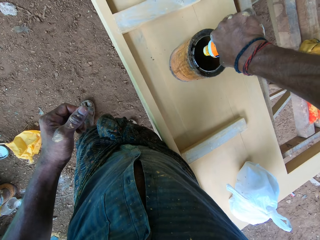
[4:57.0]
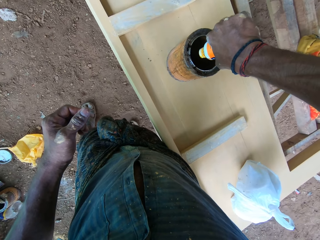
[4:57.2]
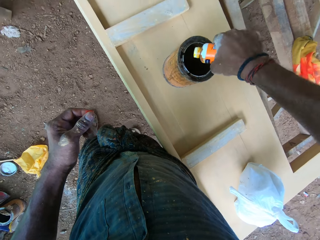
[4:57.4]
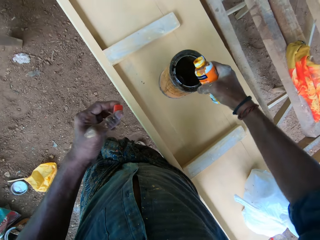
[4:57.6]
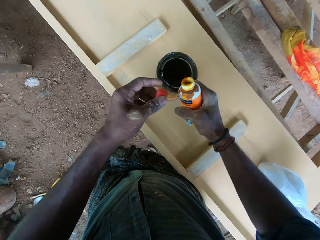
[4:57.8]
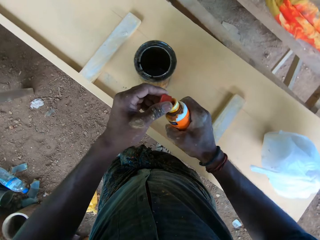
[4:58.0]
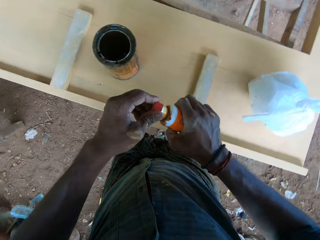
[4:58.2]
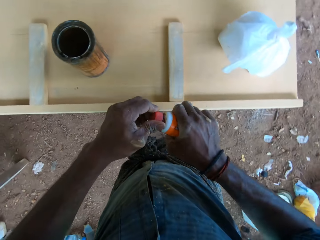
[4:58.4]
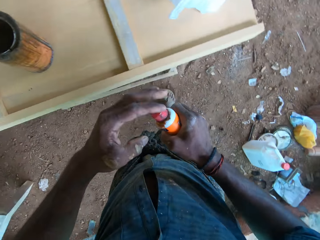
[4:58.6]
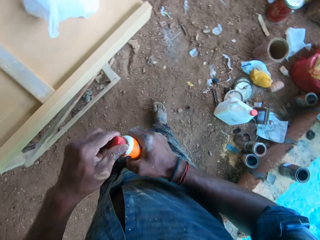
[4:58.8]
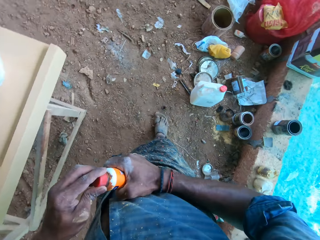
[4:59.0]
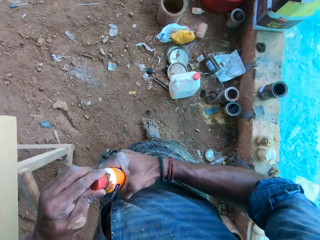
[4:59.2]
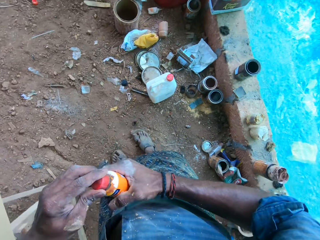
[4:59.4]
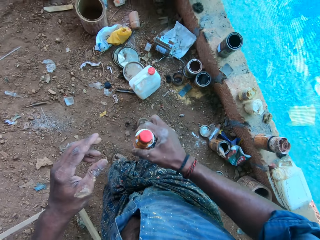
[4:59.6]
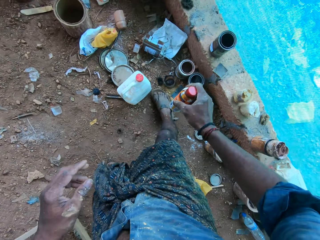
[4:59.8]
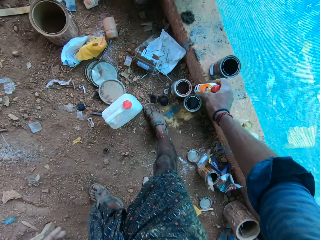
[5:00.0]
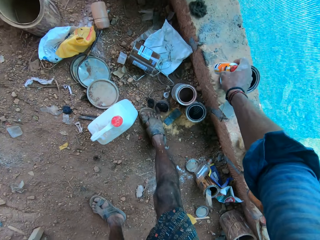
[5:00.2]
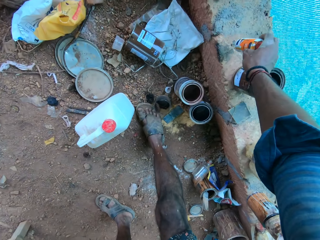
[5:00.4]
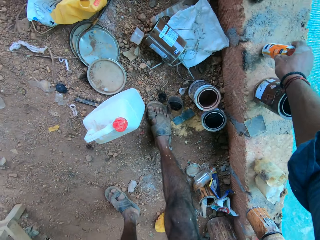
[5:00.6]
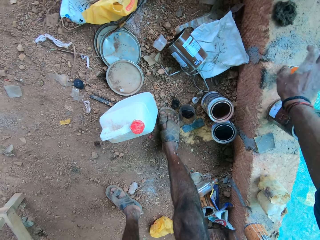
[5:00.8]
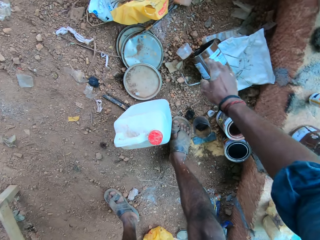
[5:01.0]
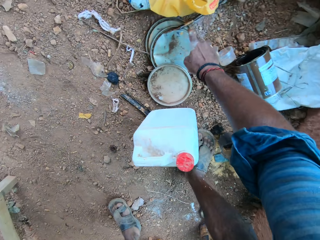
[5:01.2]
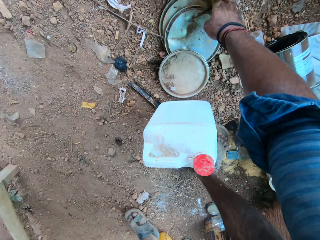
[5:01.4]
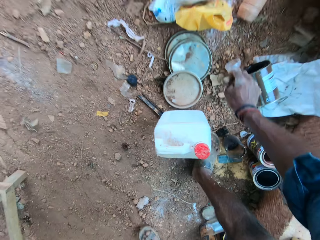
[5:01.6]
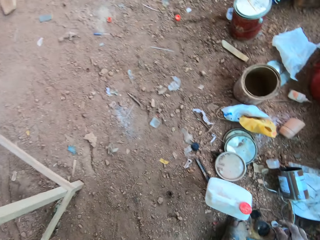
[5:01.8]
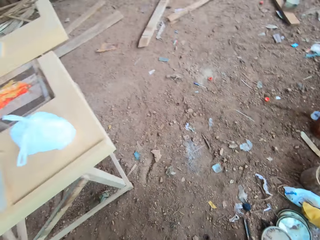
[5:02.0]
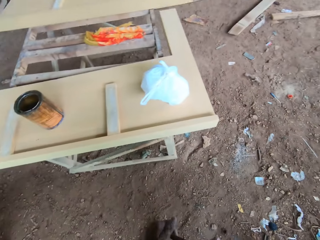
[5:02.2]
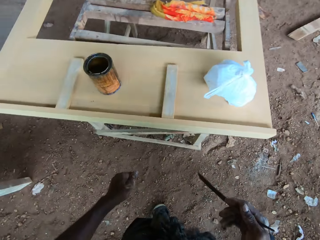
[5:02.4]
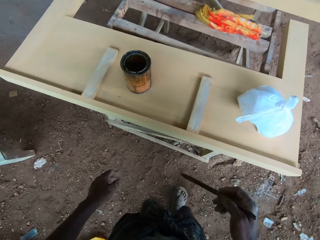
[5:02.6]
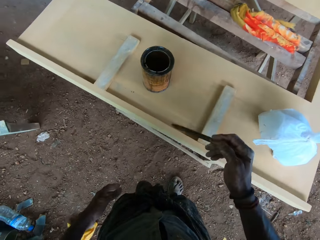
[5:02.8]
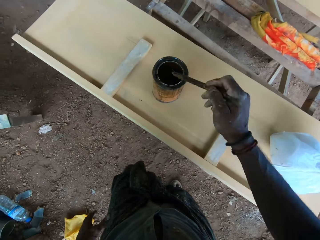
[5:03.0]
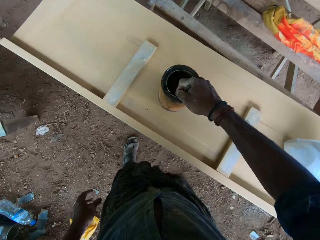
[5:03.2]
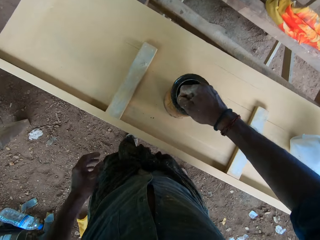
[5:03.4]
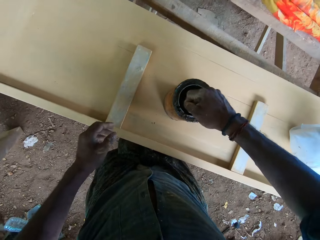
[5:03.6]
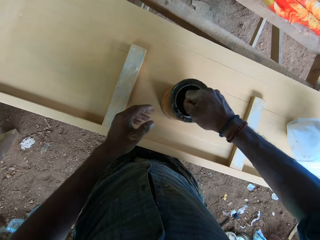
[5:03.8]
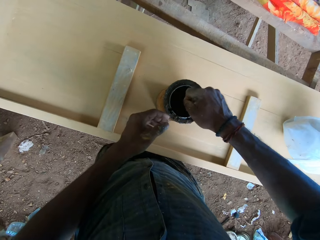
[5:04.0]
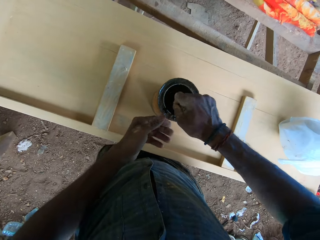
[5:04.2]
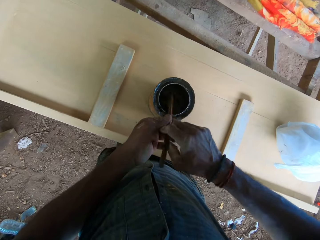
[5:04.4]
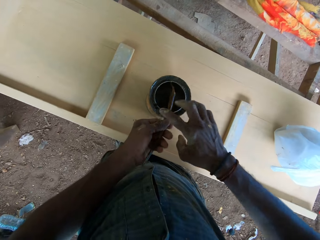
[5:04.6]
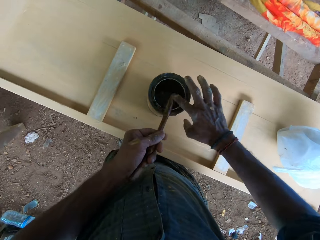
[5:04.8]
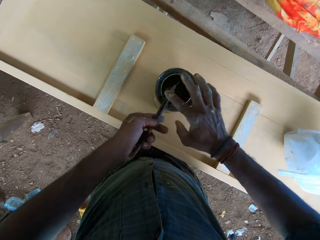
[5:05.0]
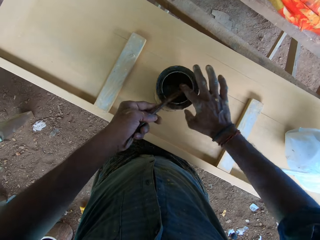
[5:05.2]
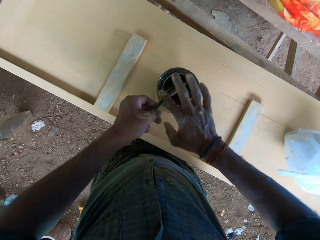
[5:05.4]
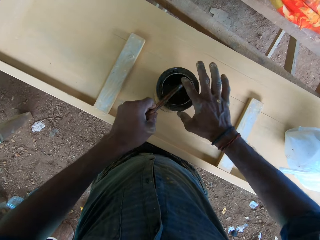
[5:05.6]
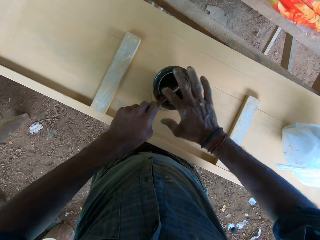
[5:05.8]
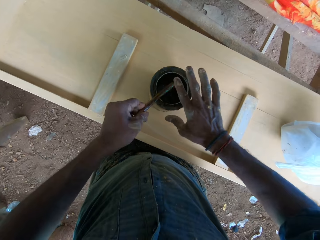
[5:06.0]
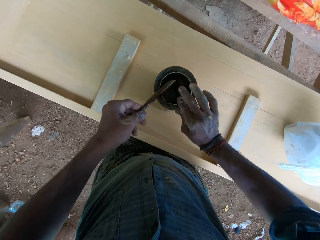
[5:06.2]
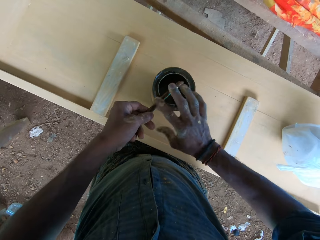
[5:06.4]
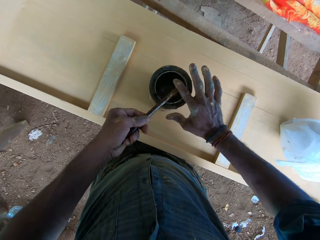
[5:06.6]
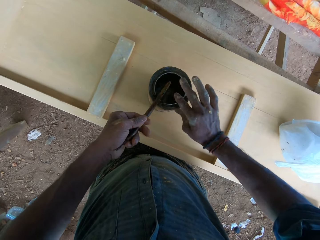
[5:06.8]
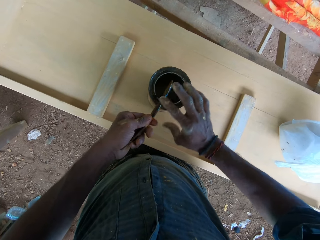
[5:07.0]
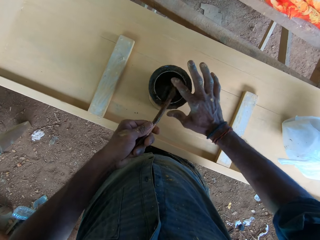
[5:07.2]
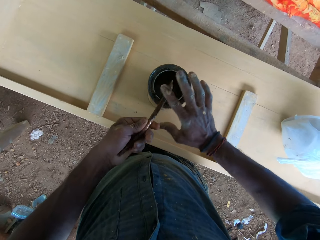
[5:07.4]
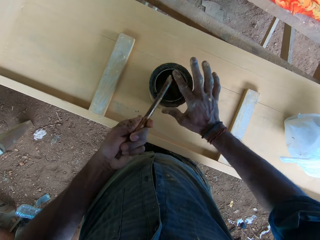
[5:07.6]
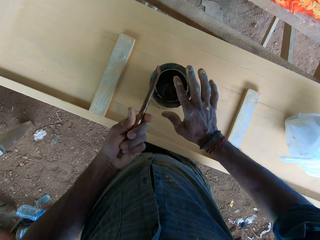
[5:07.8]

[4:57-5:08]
The camera wearer covers the bottle of wood stain with the cover in his left hand. He drops the bottle of wood stain on a pavement with his right hand. He picks up a stick from the ground with his right hand. He stirs the paint in the container or tin with the stick in his right hand. He dips the stick in the tin. He holds the stick with his left hand and wipes paint from the stick with his right hand. He places the stick on the other hand.

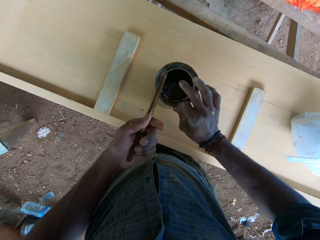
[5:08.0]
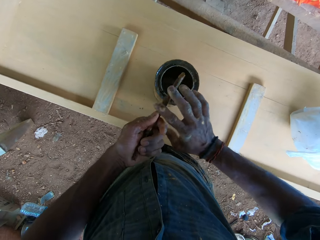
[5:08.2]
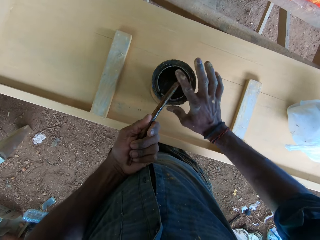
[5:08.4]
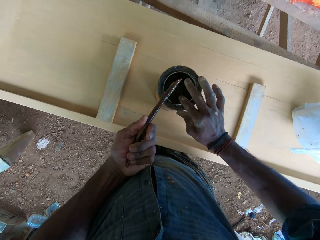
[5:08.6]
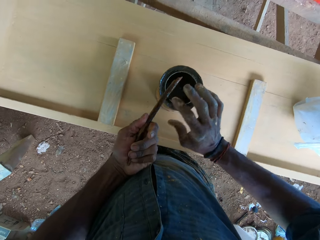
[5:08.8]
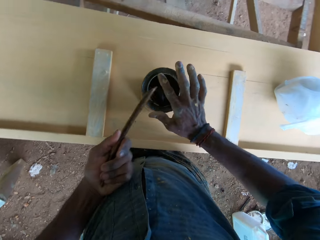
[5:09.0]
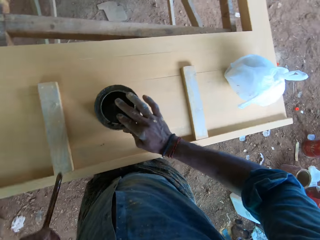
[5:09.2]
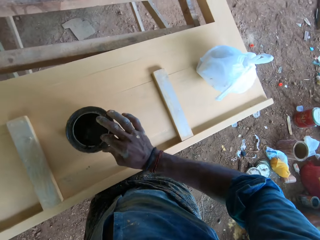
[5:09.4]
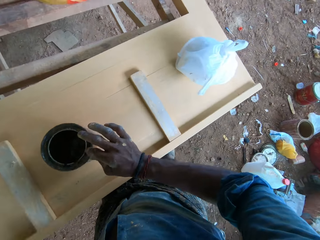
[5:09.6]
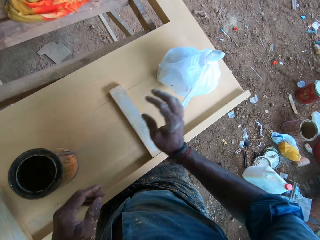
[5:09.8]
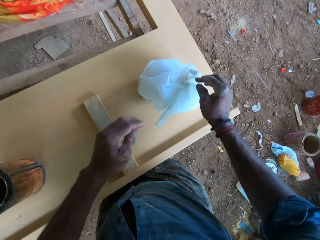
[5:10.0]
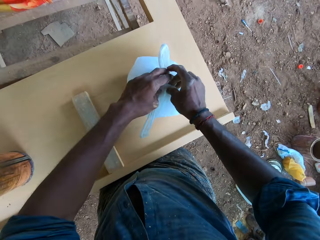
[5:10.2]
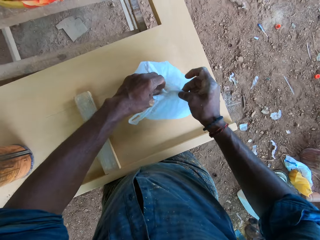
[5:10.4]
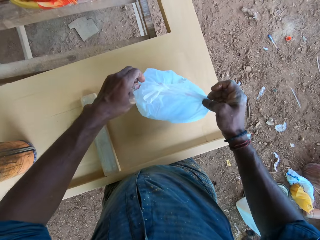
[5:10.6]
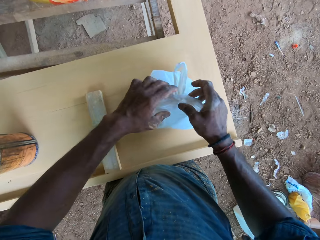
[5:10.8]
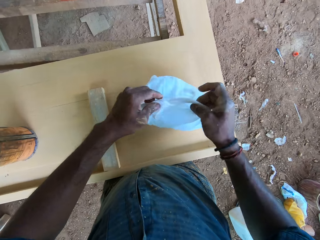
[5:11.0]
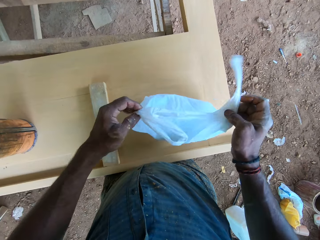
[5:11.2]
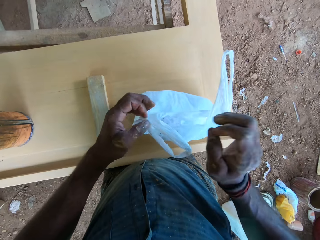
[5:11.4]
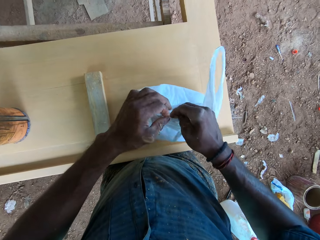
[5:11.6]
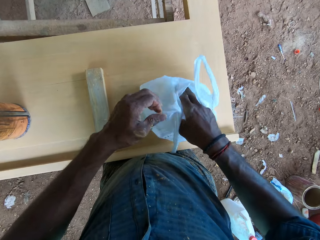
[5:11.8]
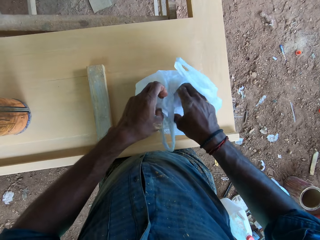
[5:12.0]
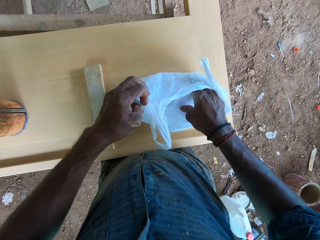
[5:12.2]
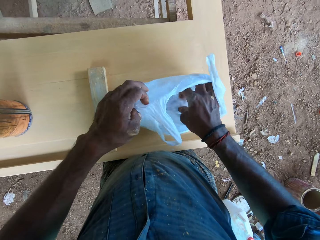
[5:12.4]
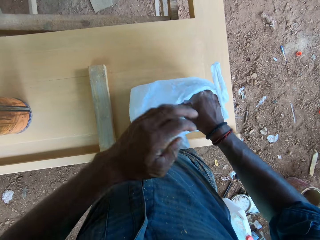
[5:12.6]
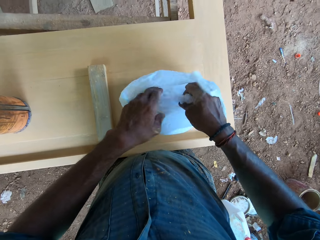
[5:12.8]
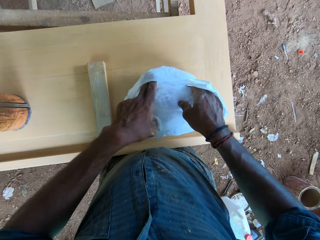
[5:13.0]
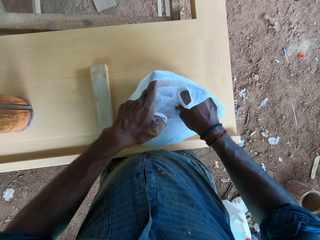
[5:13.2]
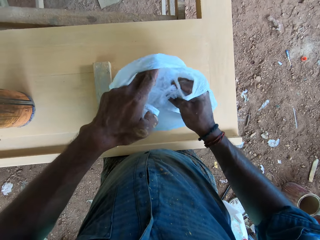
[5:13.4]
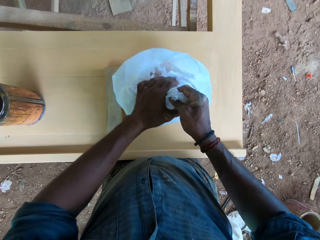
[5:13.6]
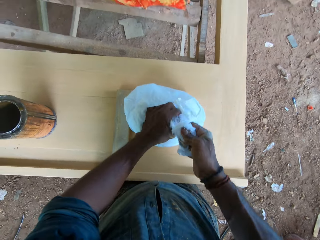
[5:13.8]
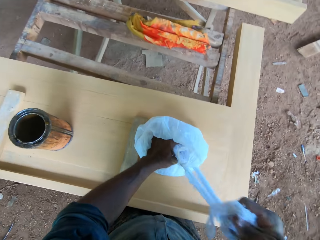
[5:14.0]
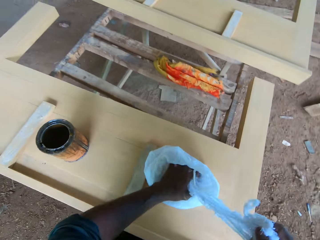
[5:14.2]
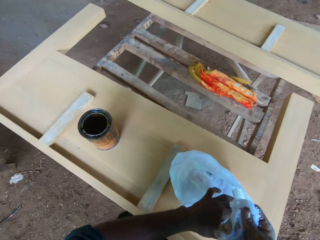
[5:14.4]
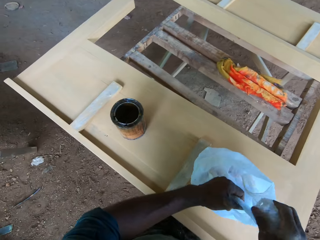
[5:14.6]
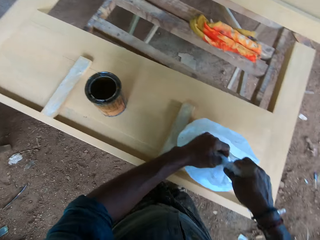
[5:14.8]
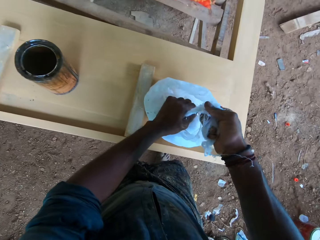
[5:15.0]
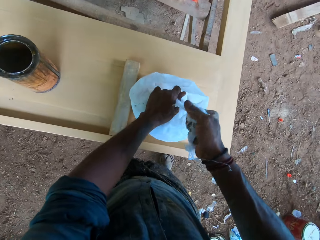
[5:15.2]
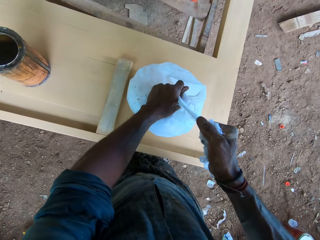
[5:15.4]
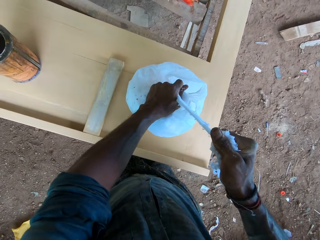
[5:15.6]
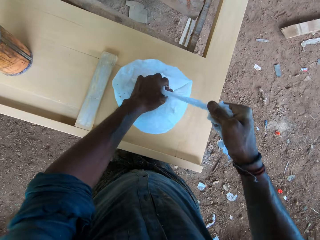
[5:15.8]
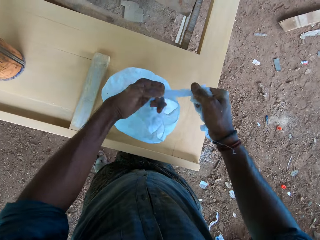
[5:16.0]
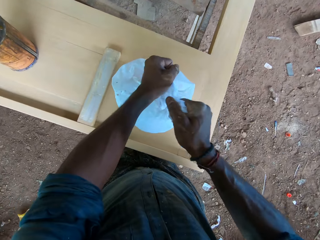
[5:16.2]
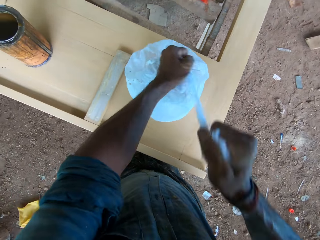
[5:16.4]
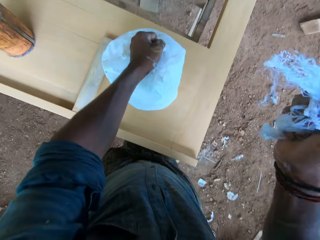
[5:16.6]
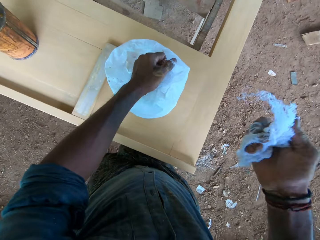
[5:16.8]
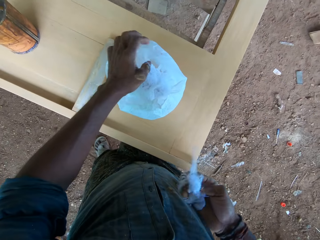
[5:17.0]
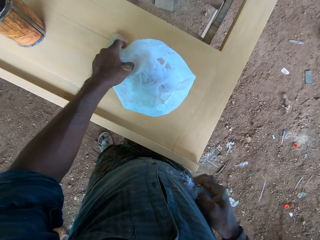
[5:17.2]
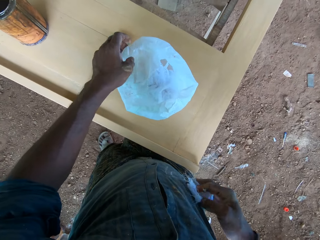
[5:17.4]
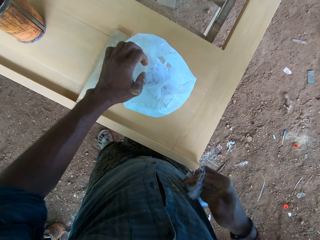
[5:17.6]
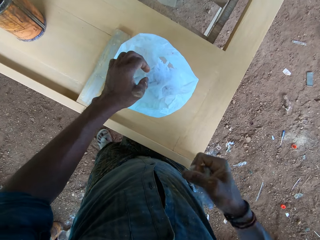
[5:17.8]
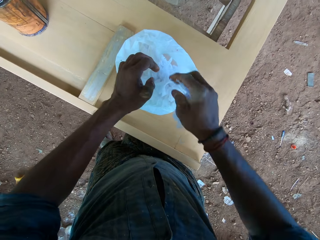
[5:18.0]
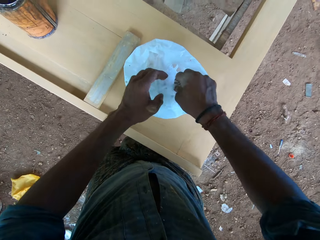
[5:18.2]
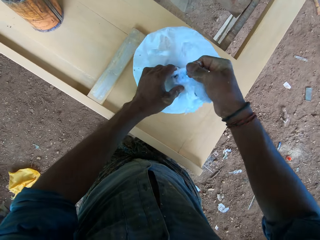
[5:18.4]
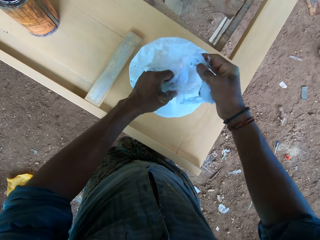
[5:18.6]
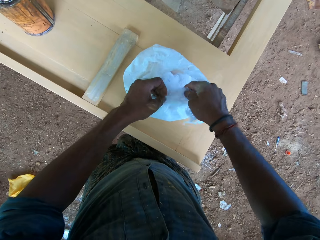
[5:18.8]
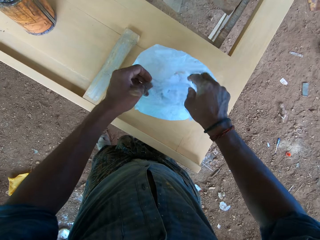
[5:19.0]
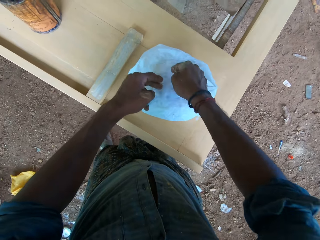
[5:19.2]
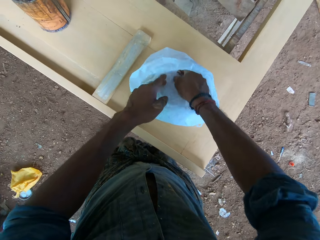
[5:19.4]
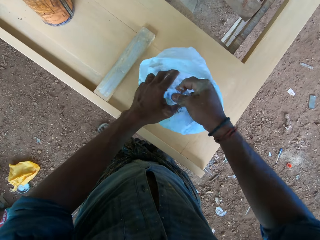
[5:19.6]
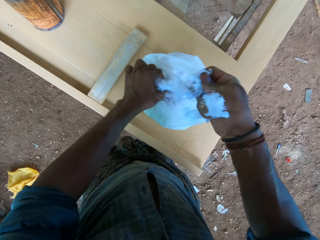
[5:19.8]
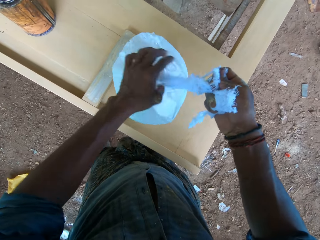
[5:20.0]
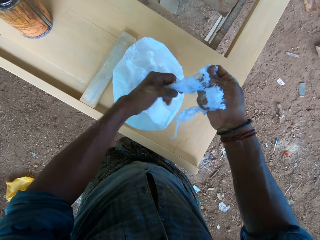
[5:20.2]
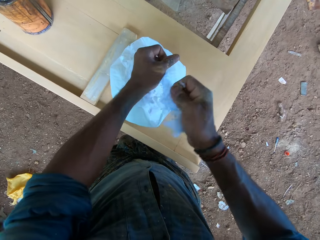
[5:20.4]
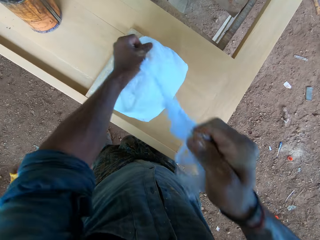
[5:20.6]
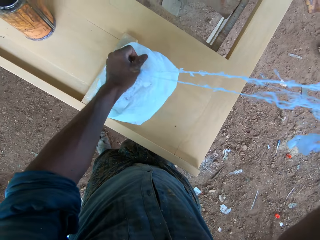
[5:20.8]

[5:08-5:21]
The camera wearer drops the stick on the ground. He opens the bag of wool on the board with both hands. He takes wool from the bag of wool on the board with his right hand and holds the wool on the board with his left hand.
